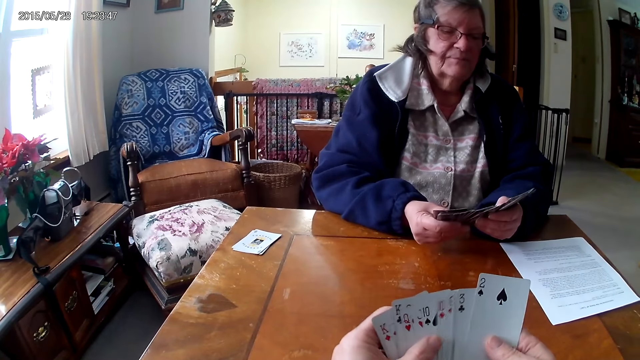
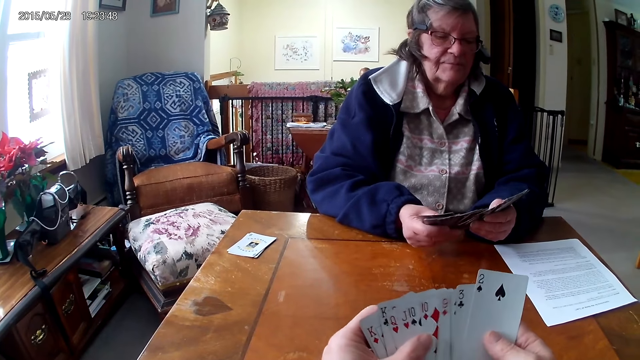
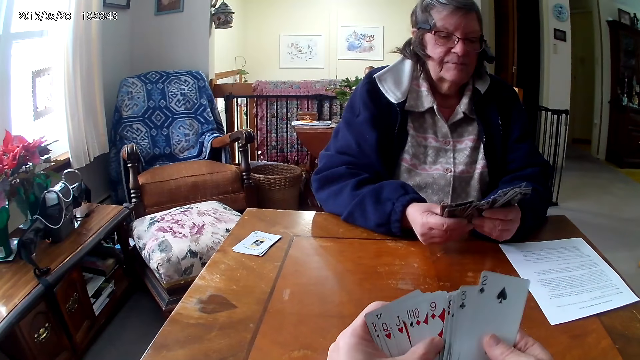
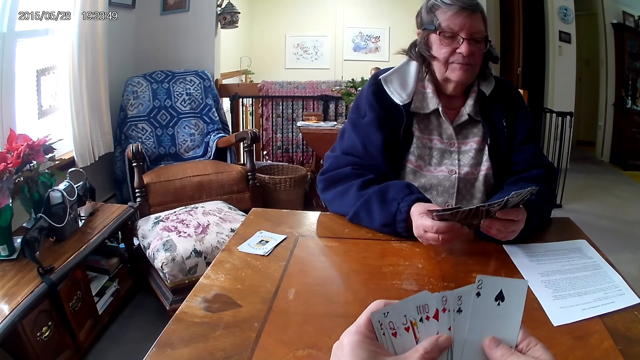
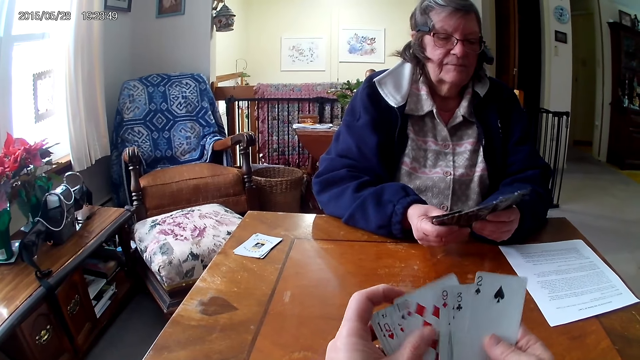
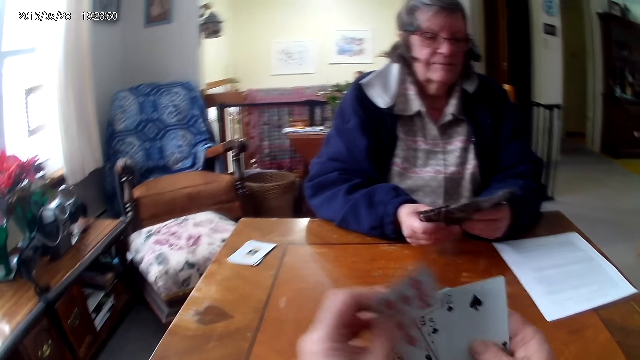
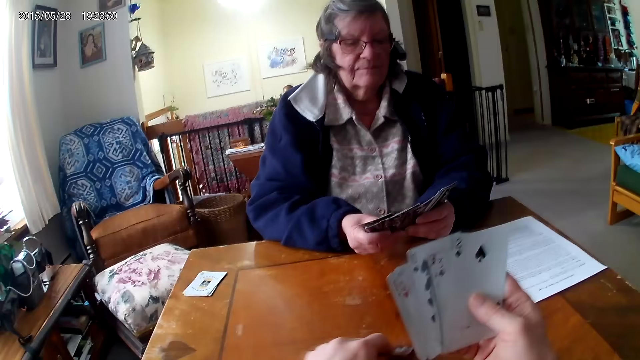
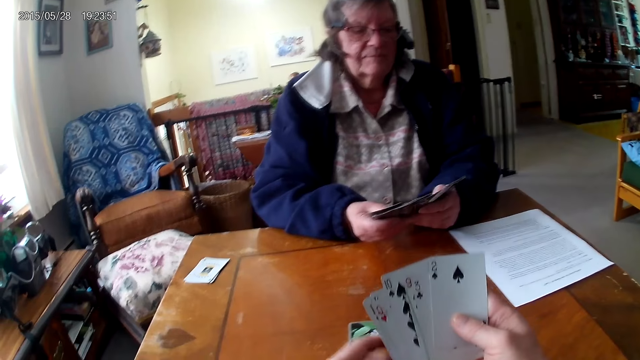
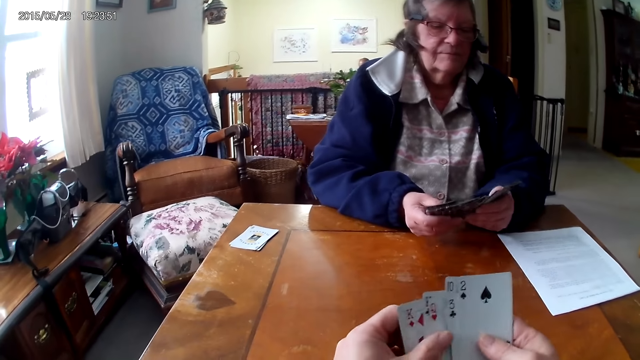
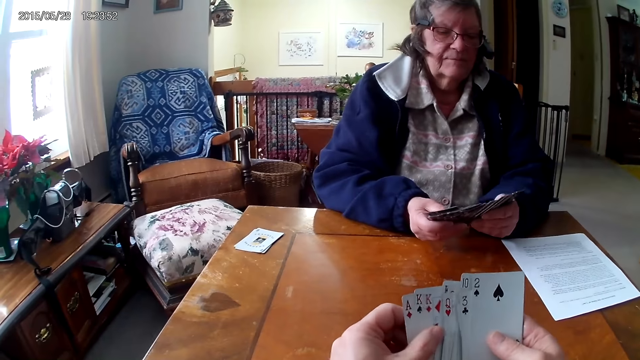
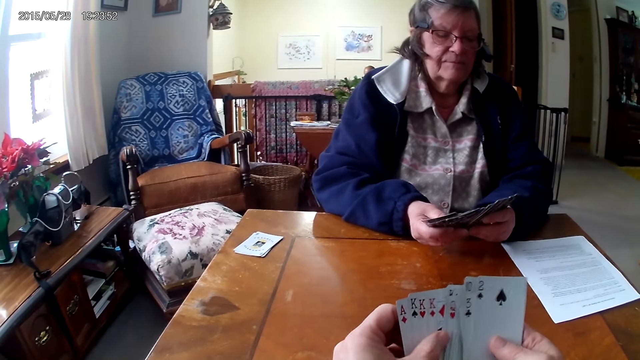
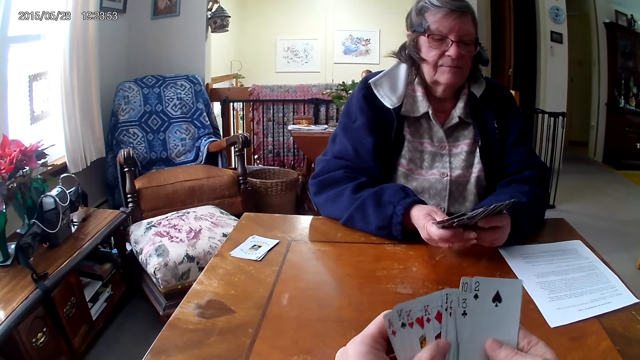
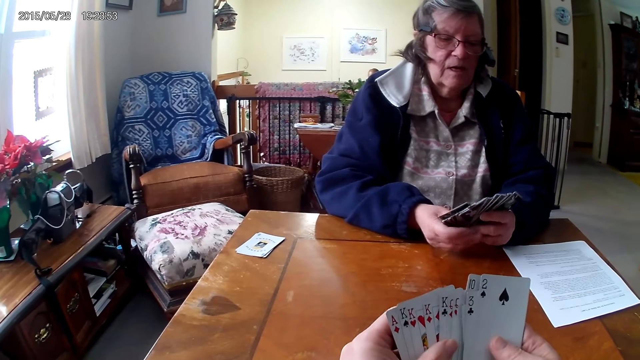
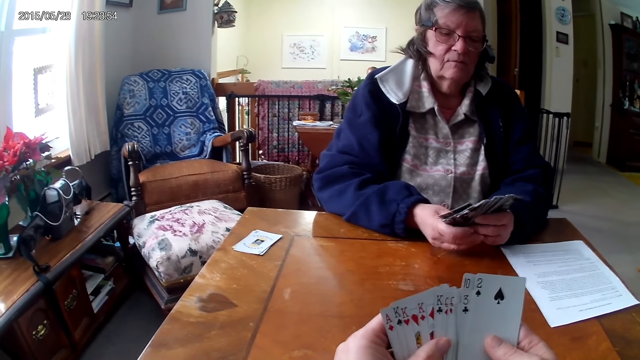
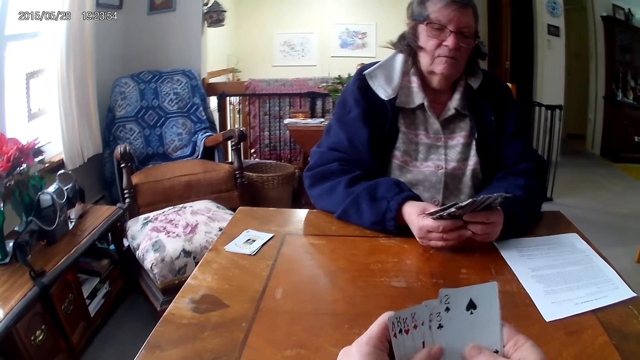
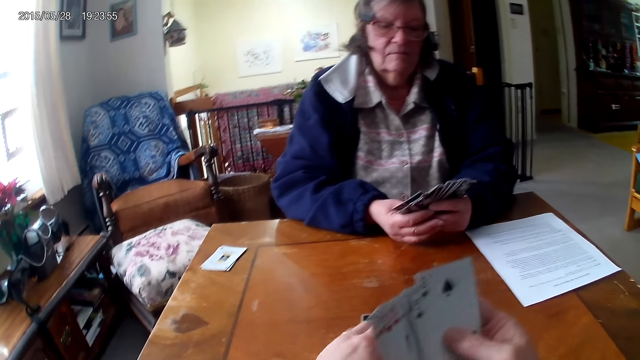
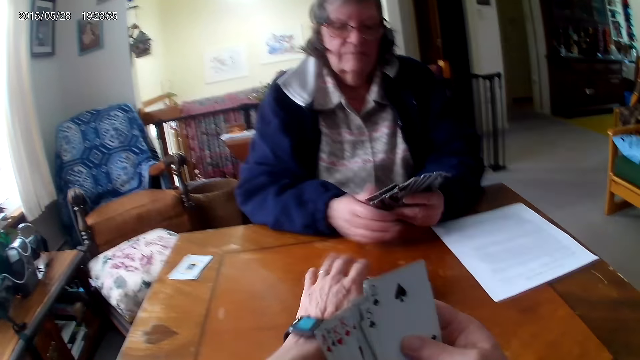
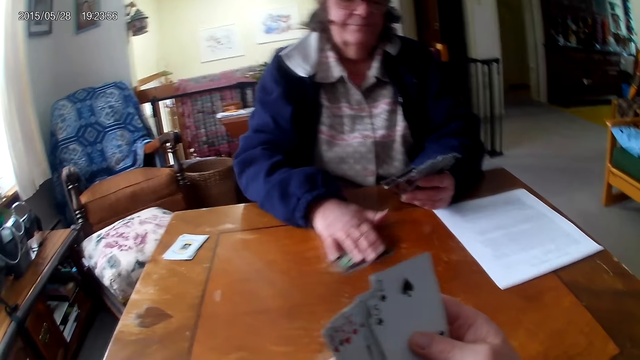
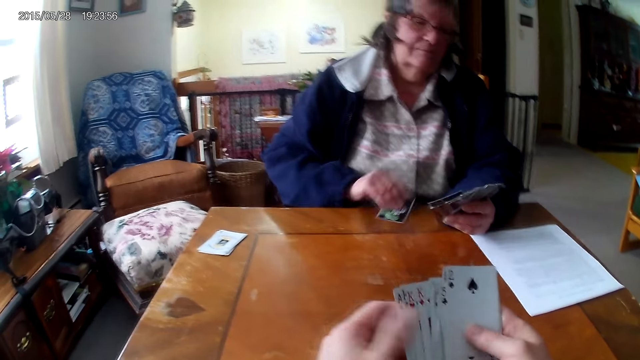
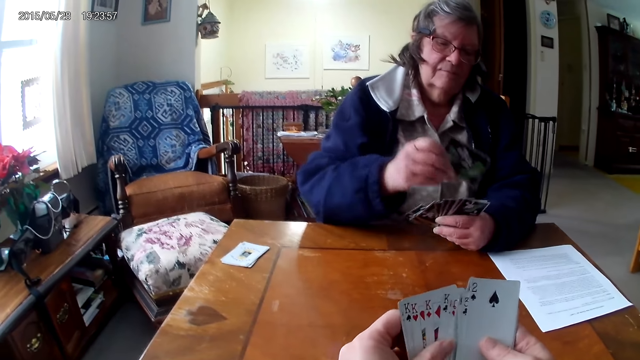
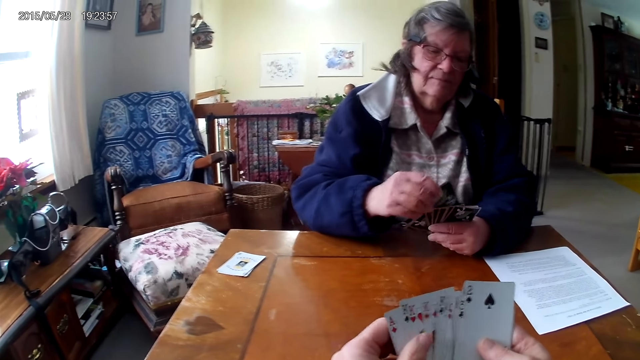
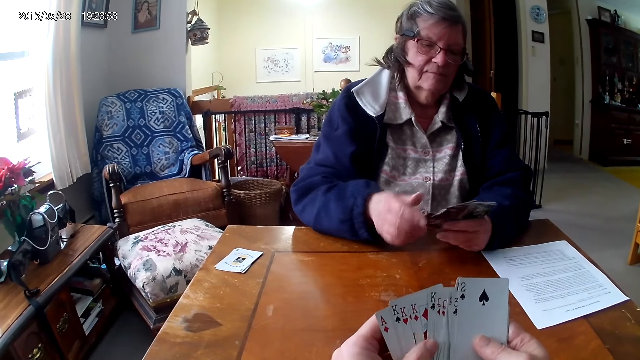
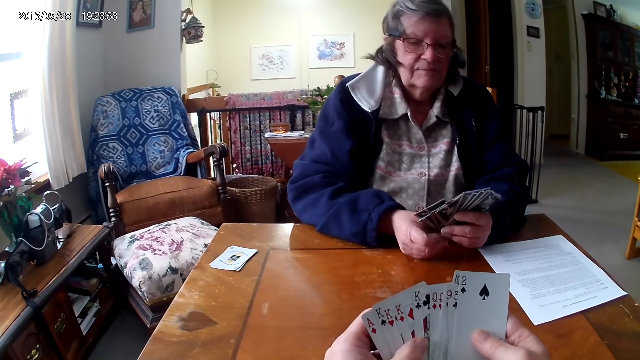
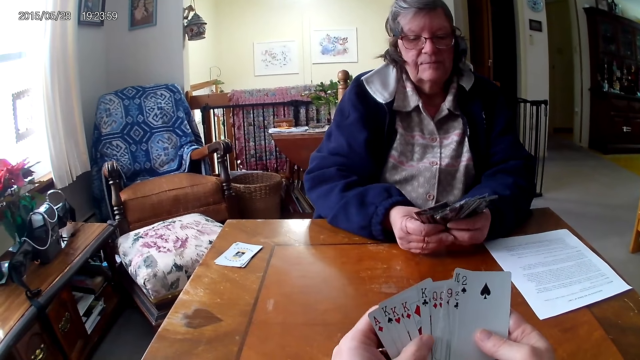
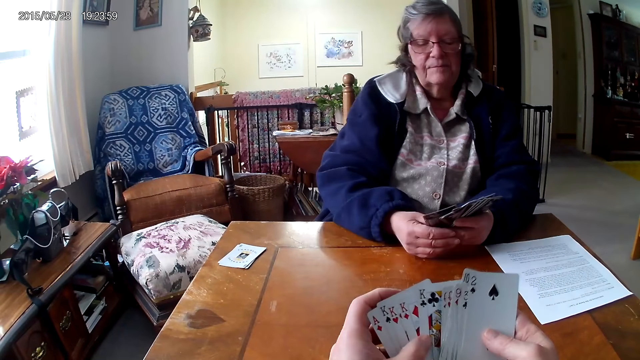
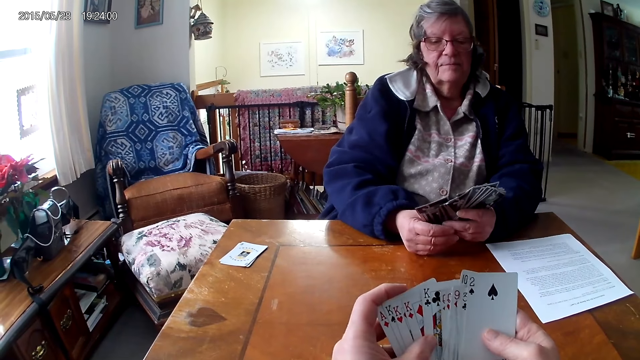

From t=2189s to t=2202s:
A man aligns the cards on the table. The camera wearer throws a card on the table. A woman arranges the cards and takes a card. The man picks the cards from the table. The camera wearer arranges the cards.

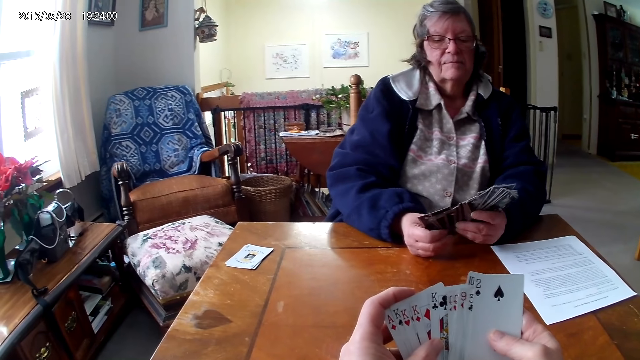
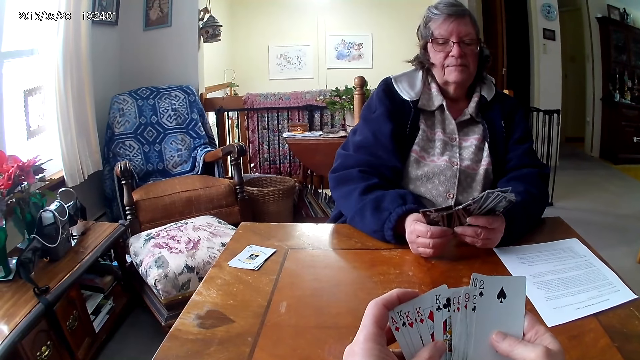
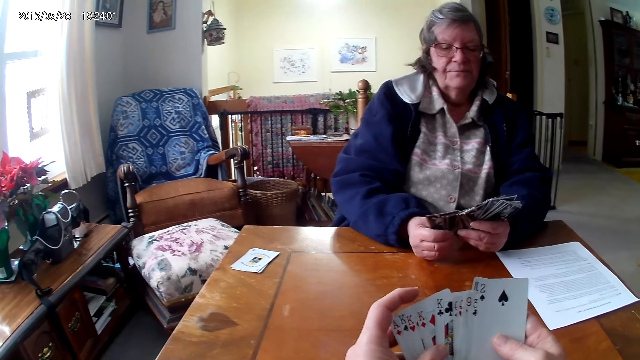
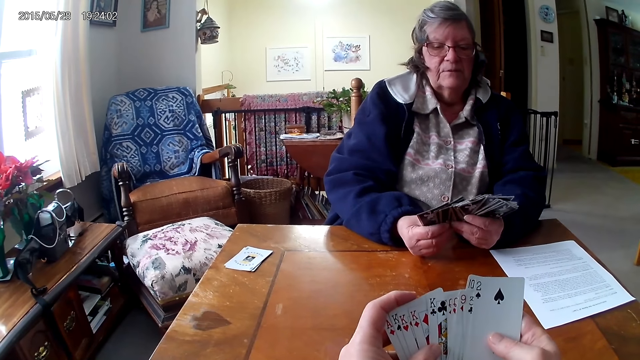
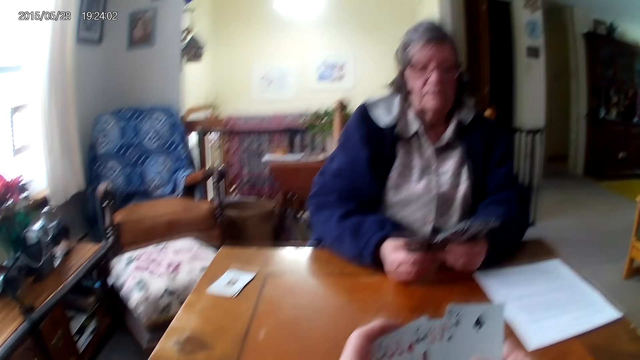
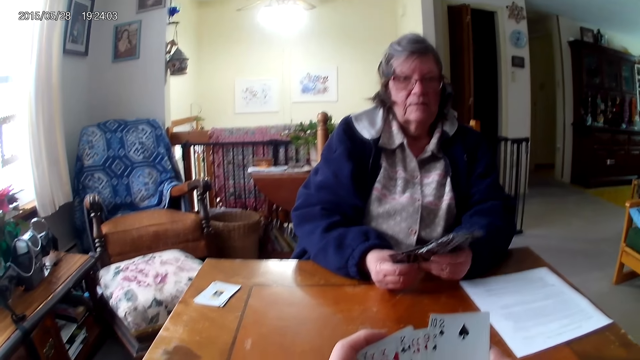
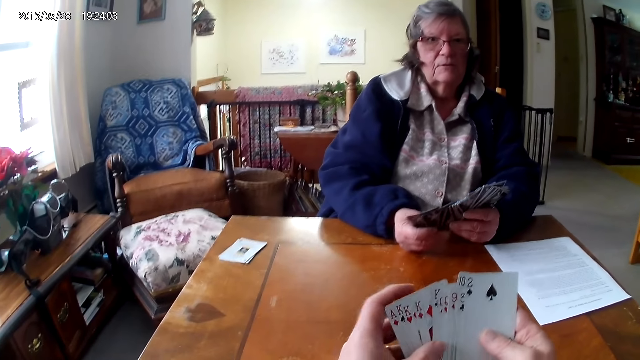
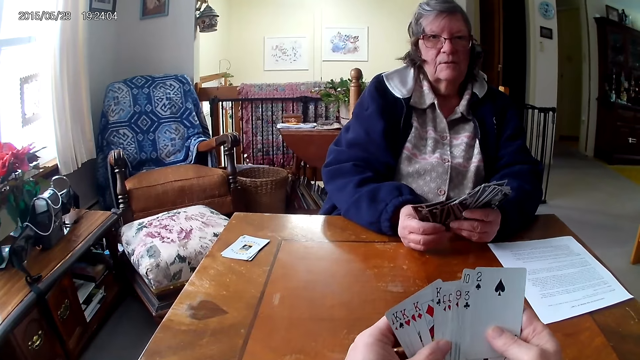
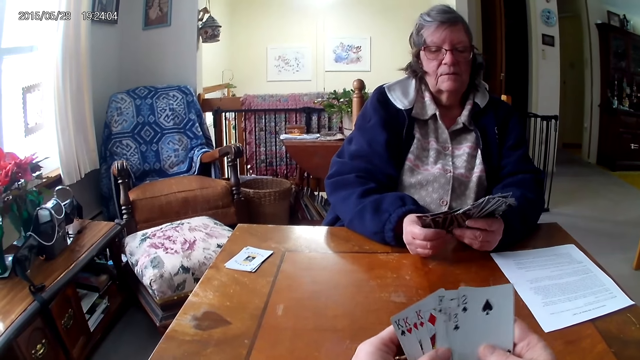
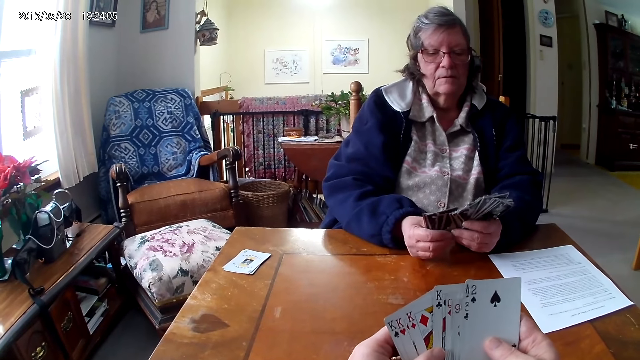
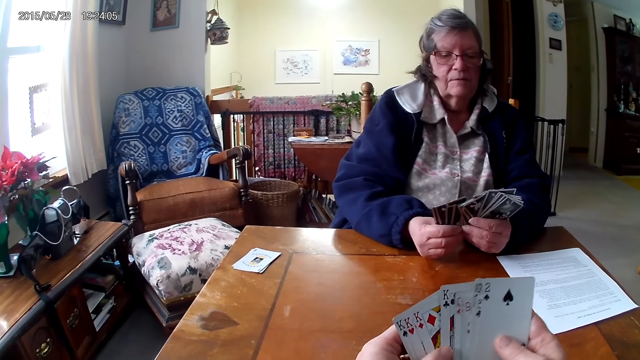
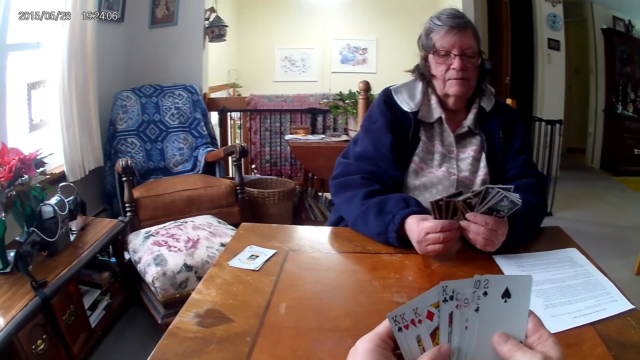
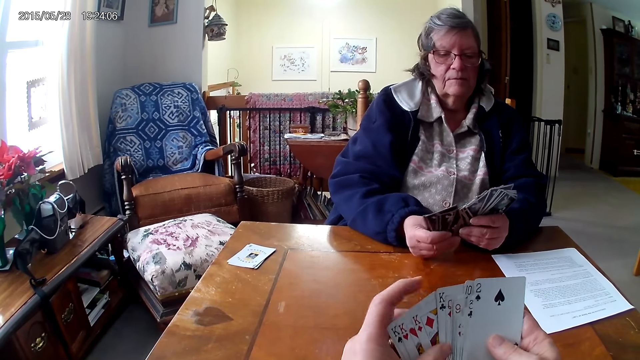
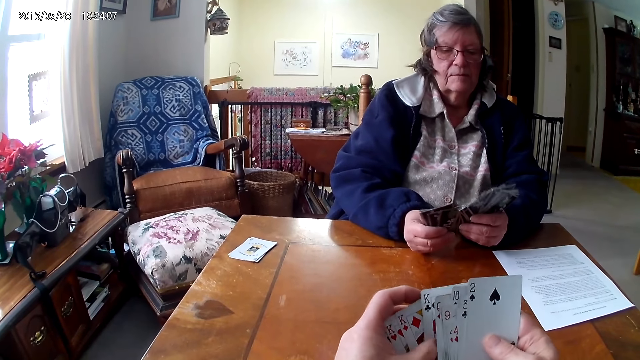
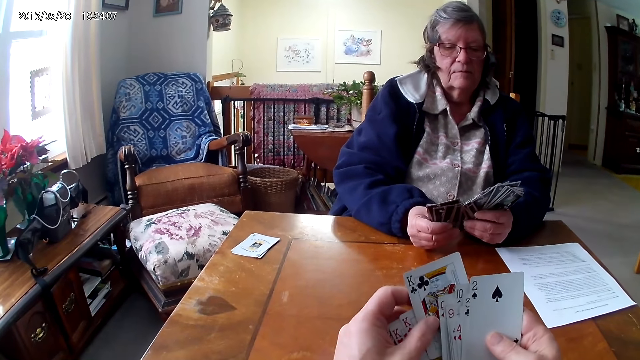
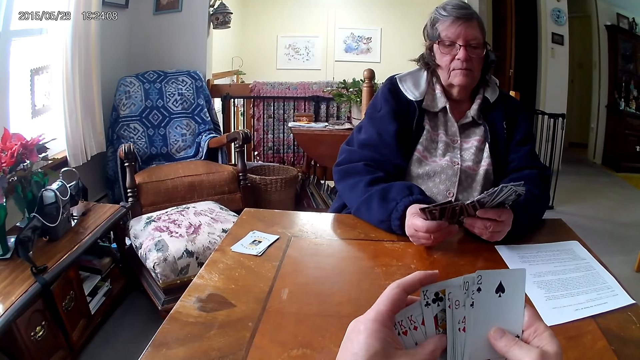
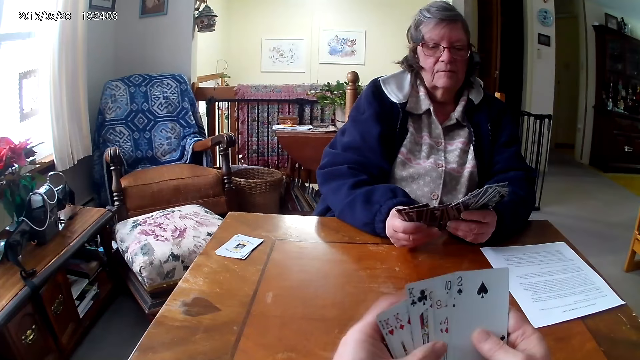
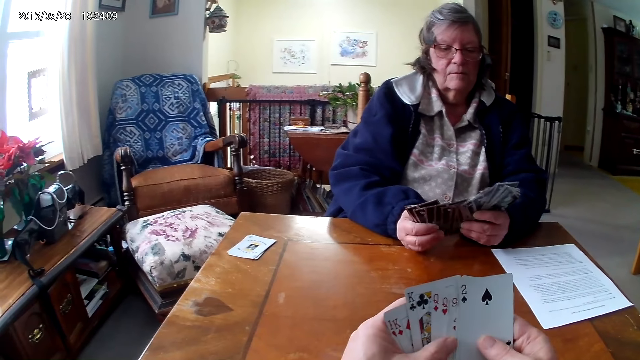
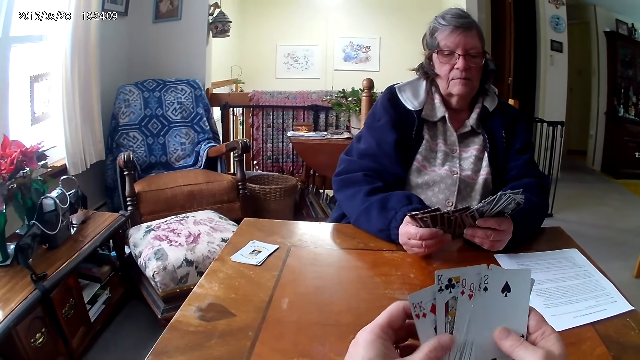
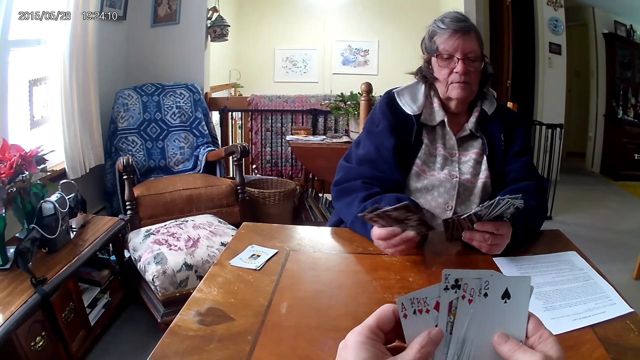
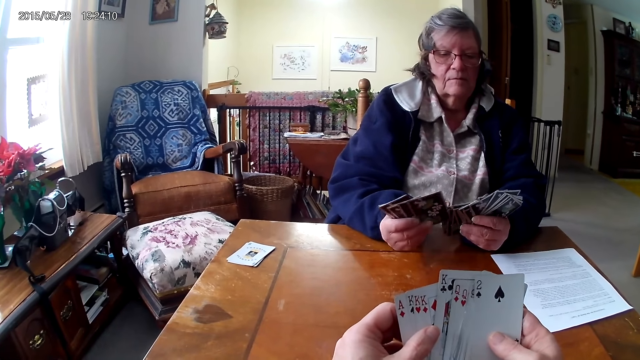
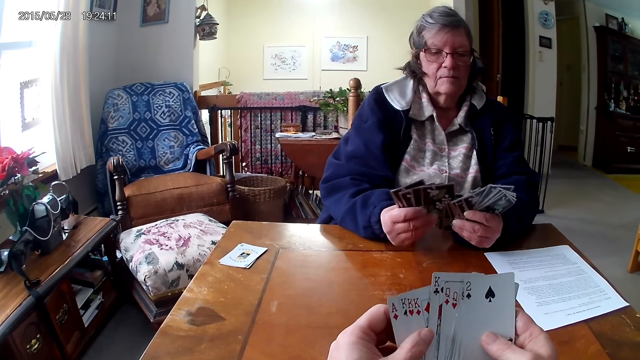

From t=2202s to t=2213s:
A man aligns the cards on the hands.
